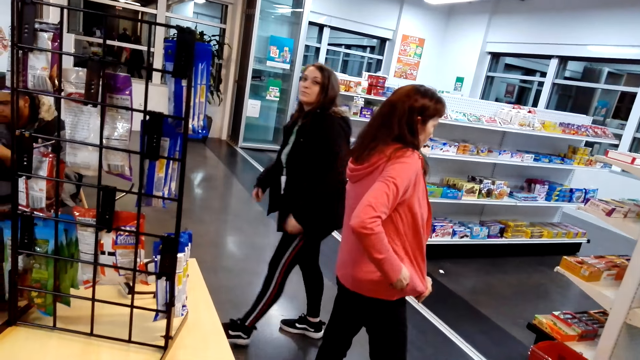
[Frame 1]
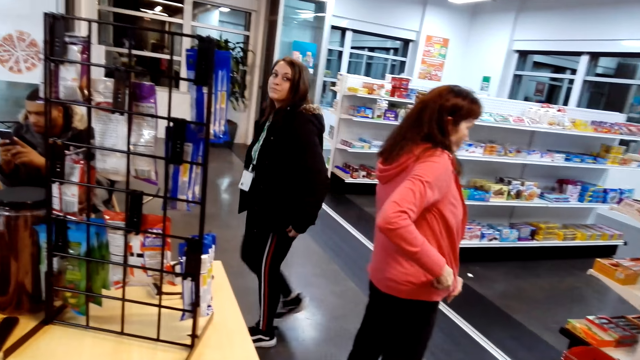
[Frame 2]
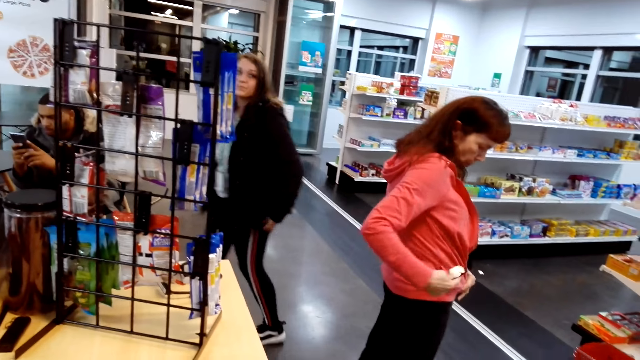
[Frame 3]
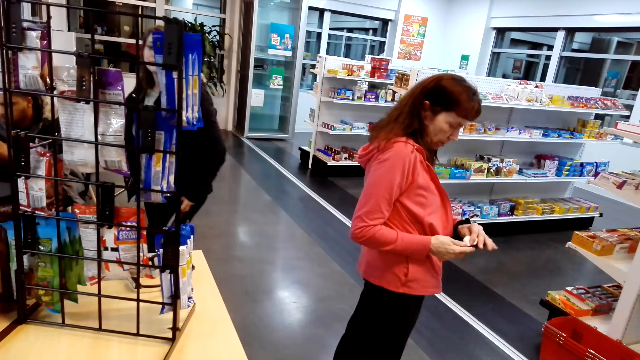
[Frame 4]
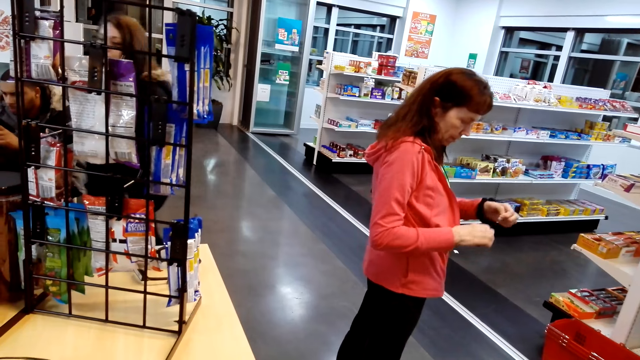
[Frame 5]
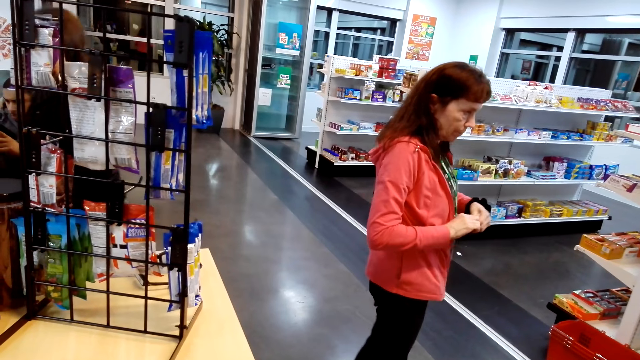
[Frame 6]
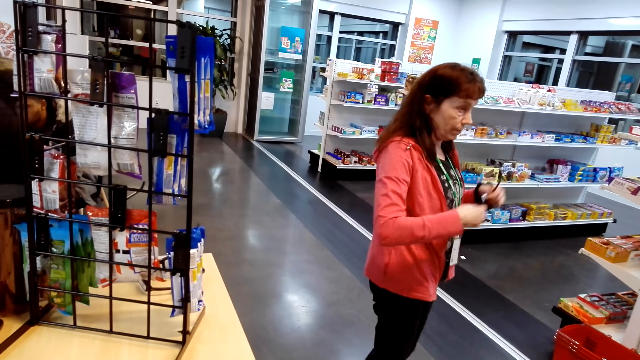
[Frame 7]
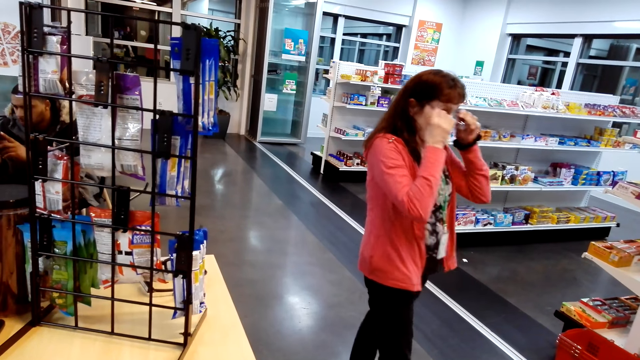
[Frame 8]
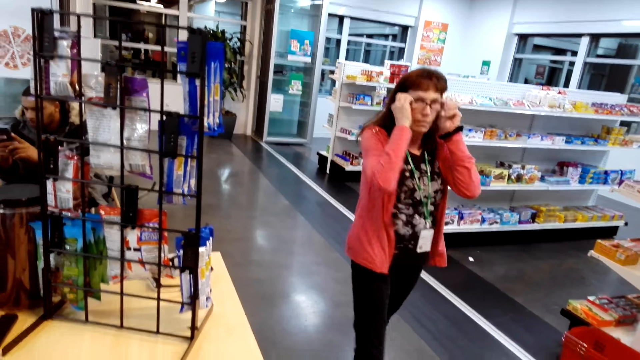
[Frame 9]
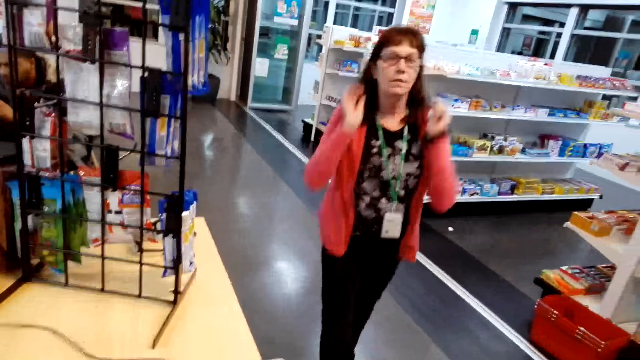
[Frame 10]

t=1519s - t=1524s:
A woman removes something from her pocket. The camera wearer wears the glasses. The woman wears her glasses.
